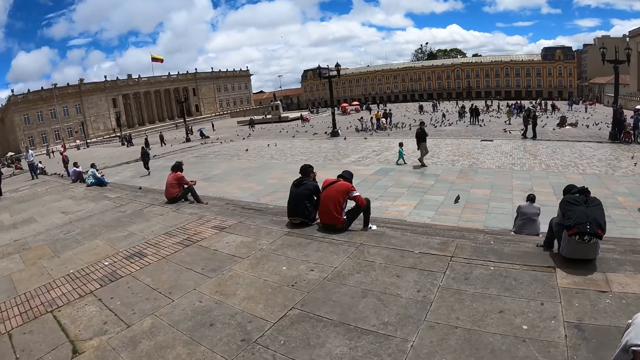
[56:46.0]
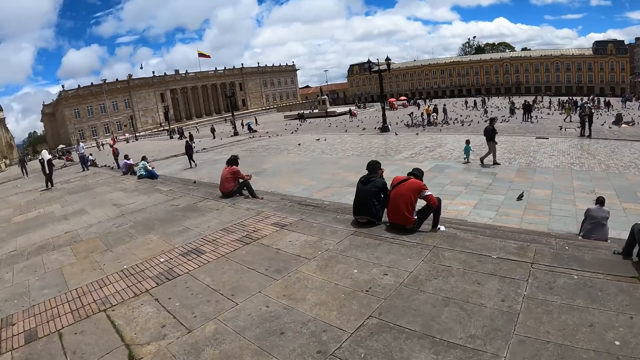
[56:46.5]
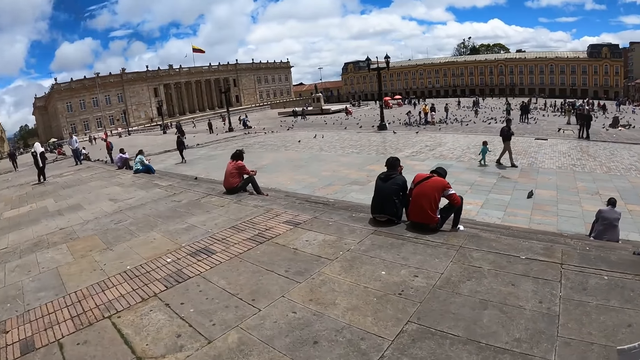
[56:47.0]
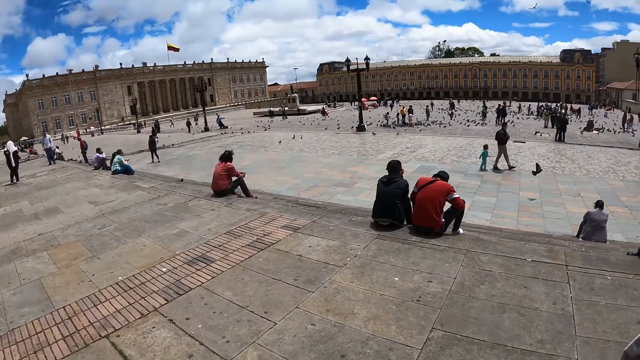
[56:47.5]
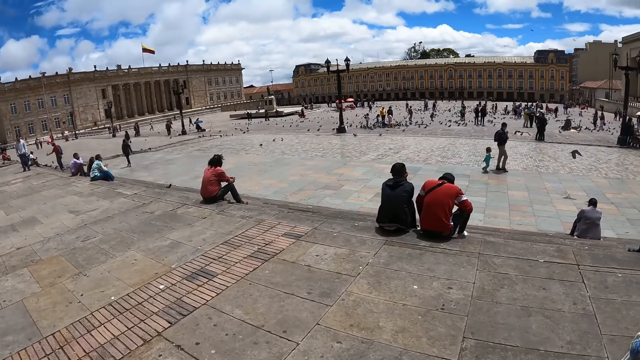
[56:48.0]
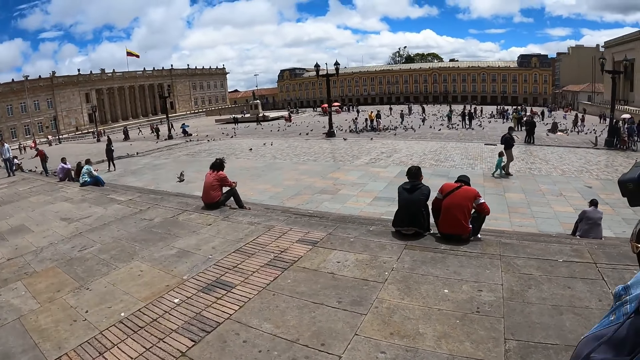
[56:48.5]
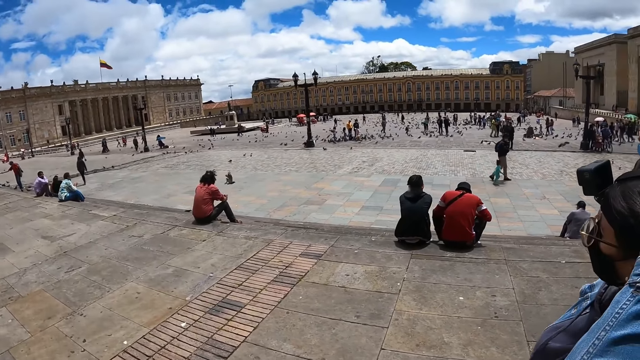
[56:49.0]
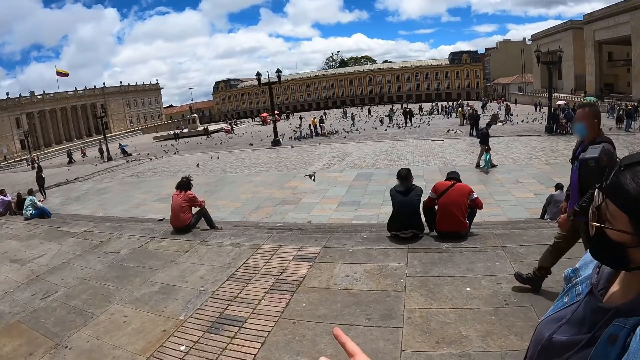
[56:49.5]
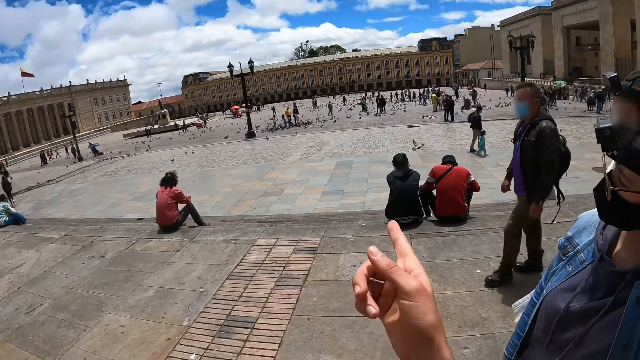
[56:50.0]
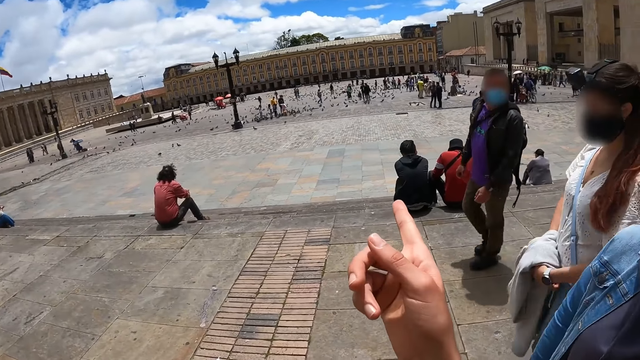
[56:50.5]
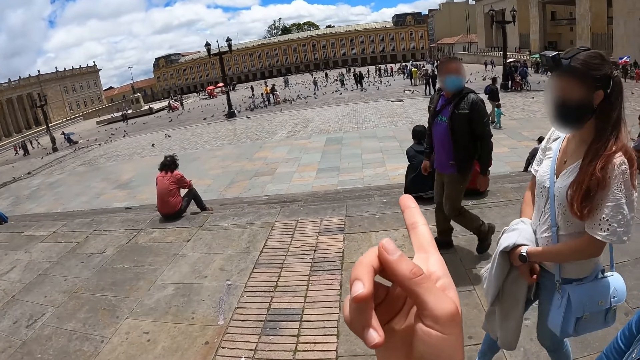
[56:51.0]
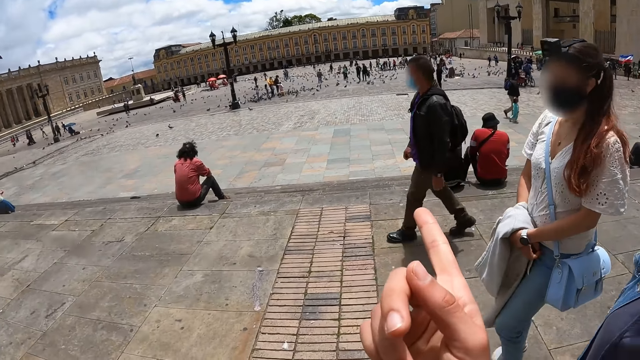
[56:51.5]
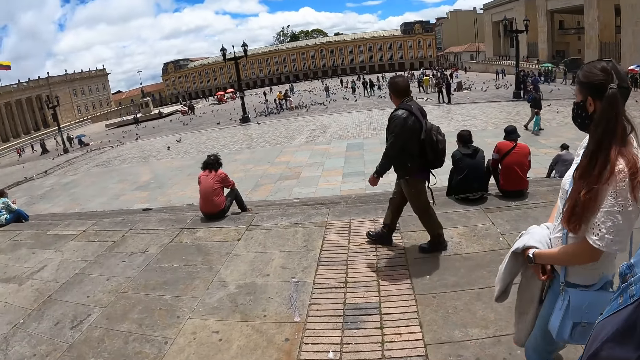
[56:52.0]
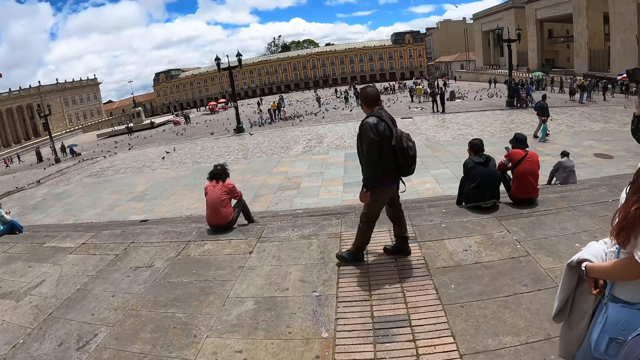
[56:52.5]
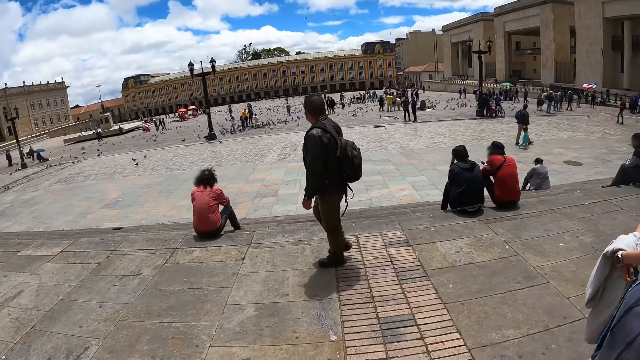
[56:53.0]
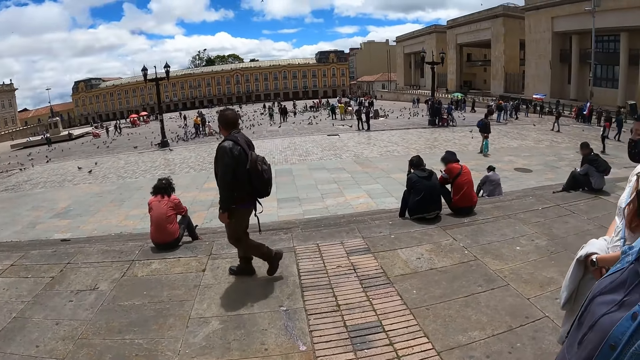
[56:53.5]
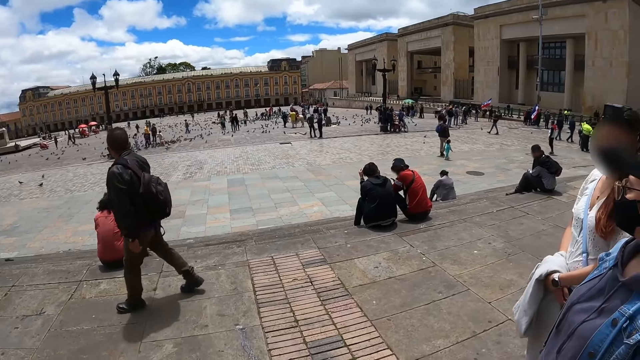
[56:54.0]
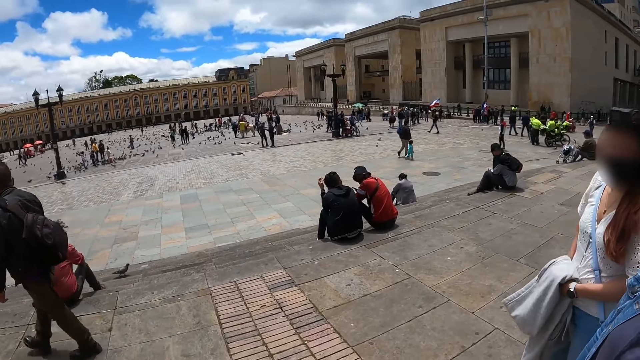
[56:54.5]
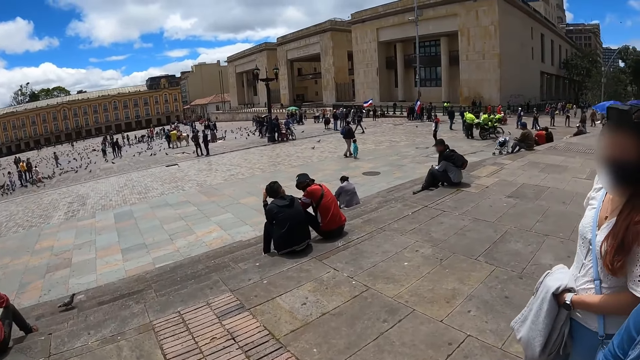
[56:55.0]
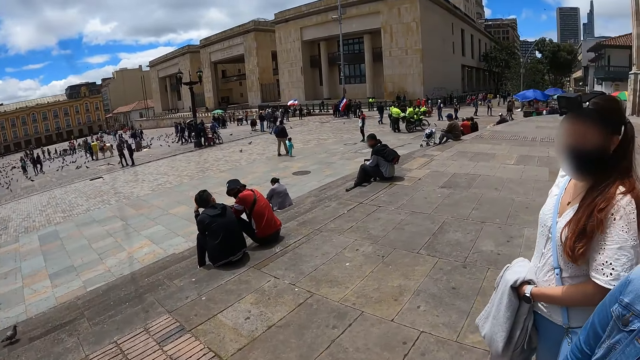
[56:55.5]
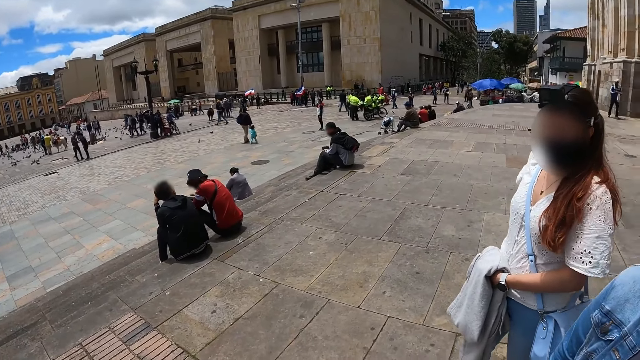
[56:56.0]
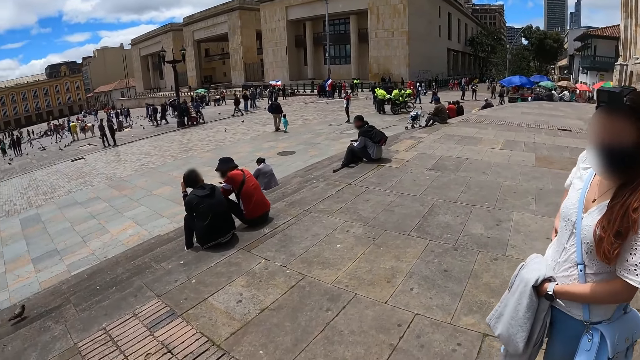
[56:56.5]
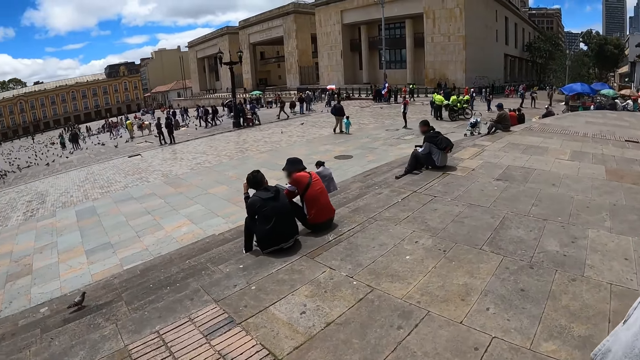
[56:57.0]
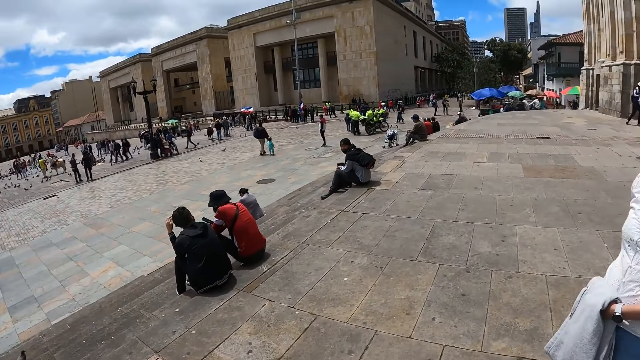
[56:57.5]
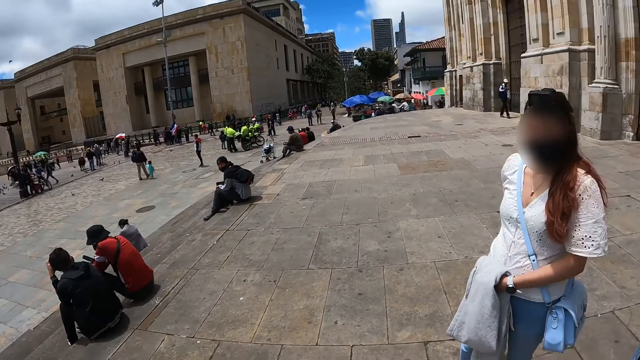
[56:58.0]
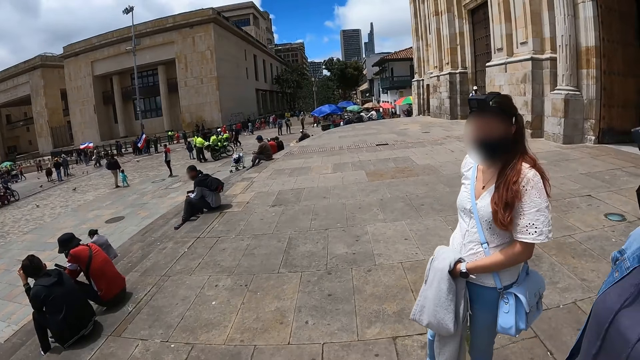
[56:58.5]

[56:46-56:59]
A person points at another person. A third person runs after a fourth person. The camera wearer points at a person. They converse with a woman and another woman. They turn right, look forward, and look right. Another person stares at the buildings.

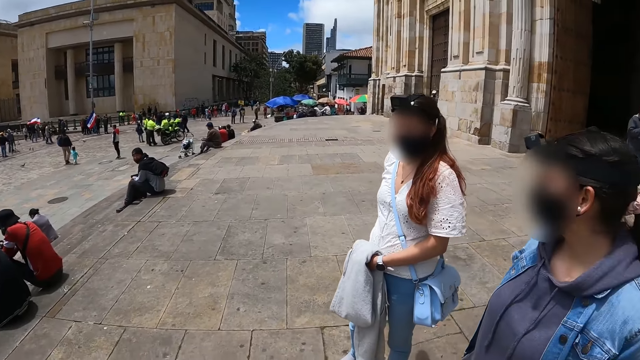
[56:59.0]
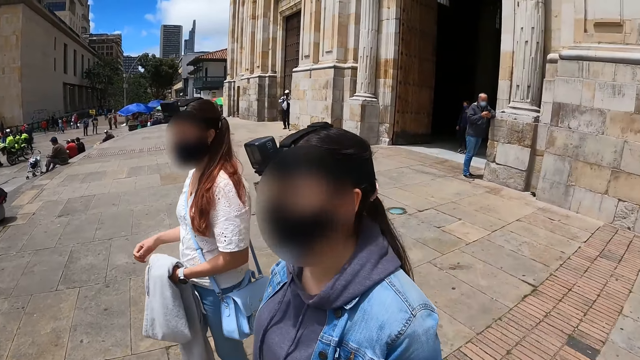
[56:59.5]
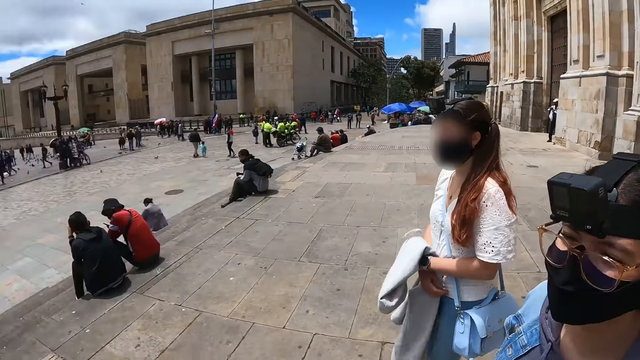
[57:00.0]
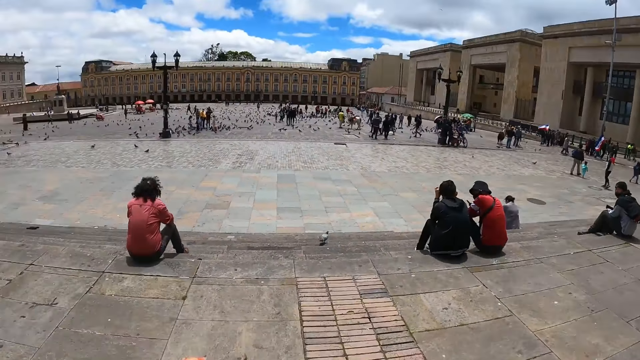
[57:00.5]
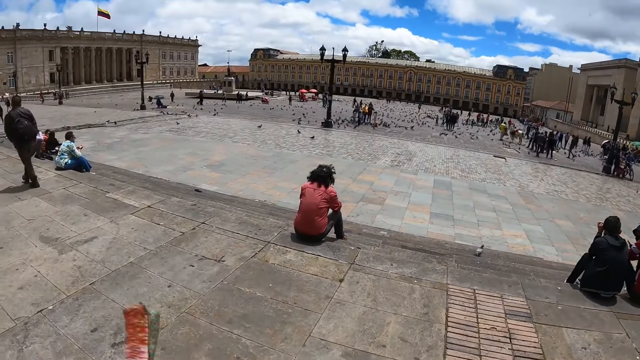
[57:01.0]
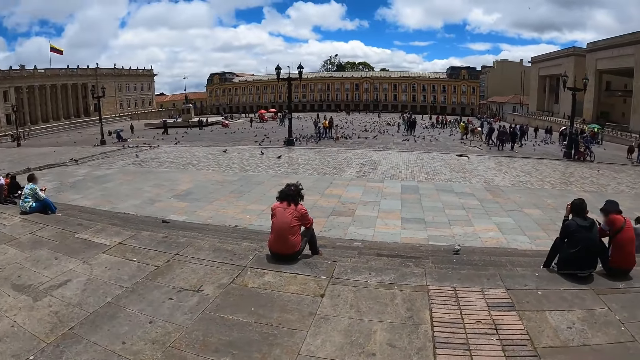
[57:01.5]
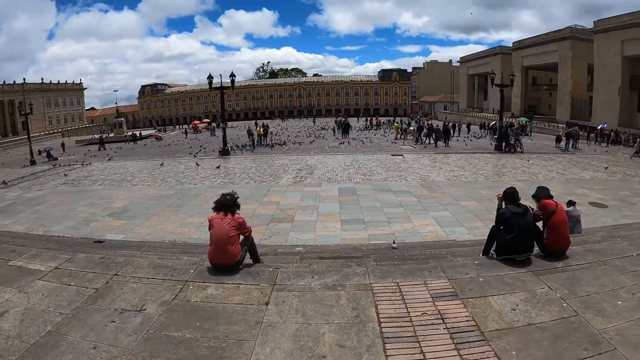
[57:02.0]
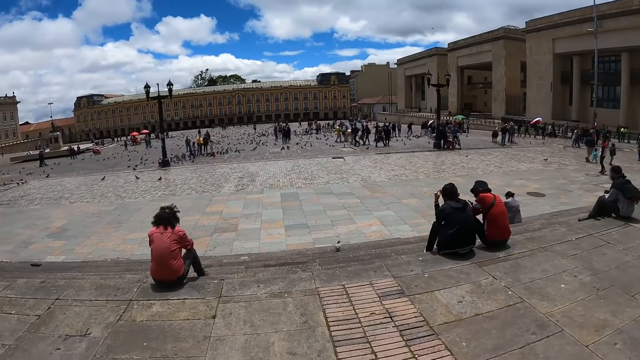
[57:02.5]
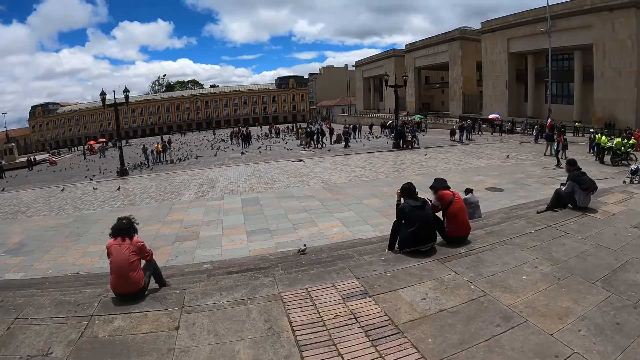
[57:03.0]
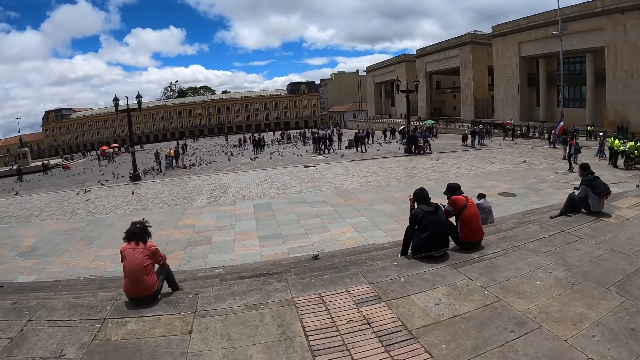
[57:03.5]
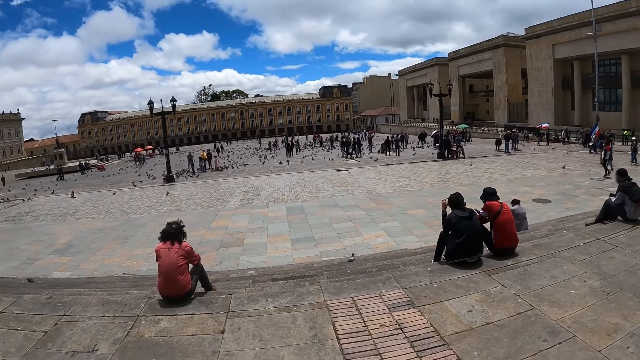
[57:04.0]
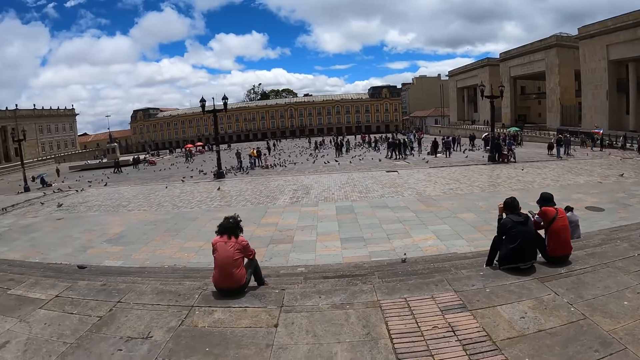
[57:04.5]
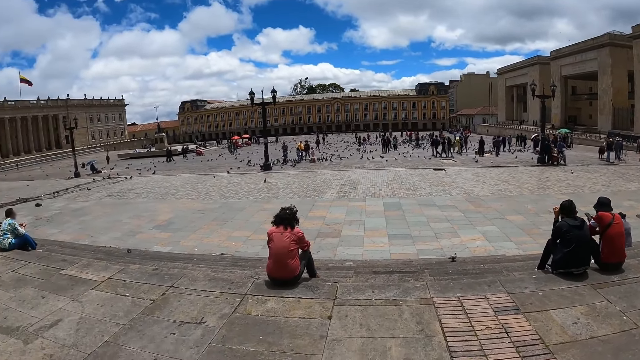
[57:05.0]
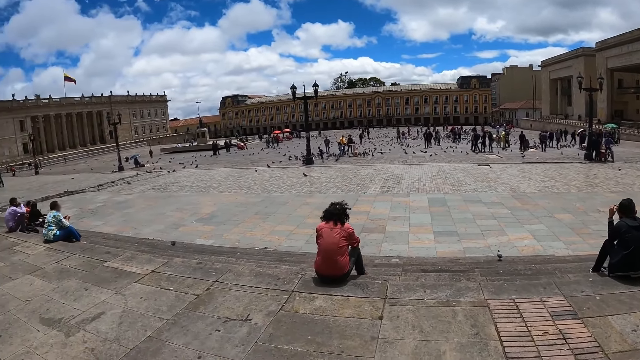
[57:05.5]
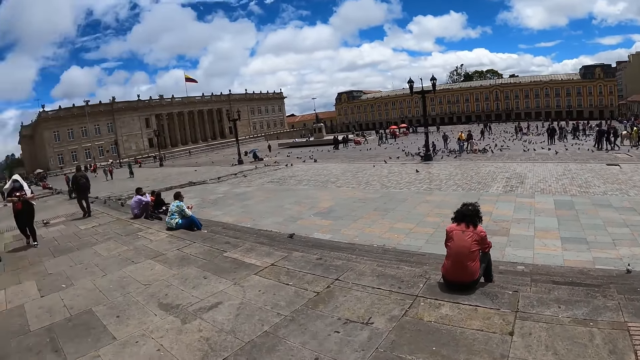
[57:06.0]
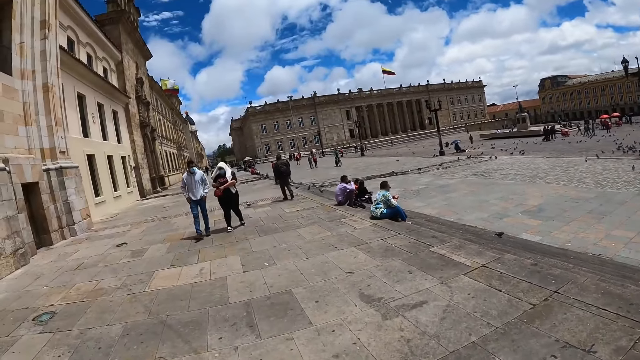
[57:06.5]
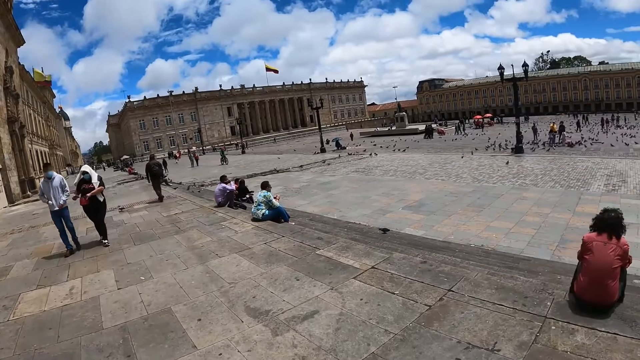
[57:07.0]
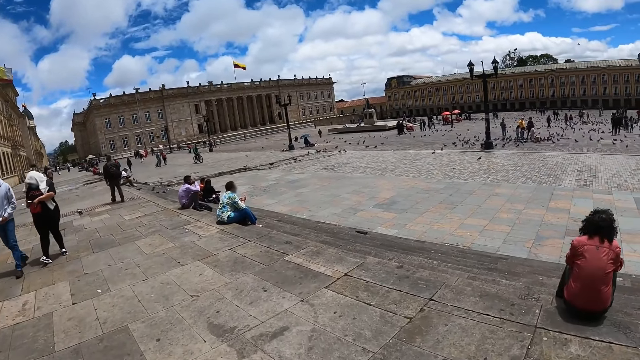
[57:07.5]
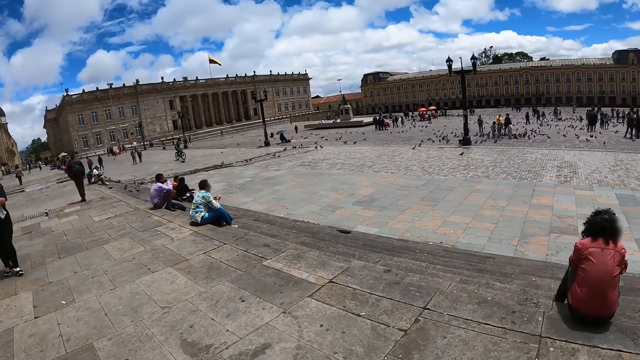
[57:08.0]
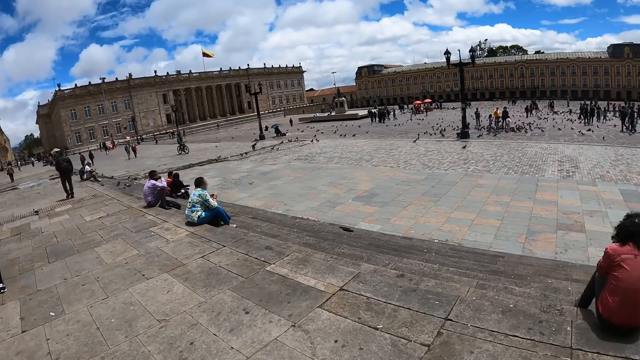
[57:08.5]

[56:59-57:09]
The camera wearer turns right. A person holds the cloth on the hand. The camera wearer turns left. They move the papers. They look forward. Another person moves the hand on the hair. The camera wearer turns left and walks forward. Another person moves the hand on the sweater. Another person moves the hand in the purse.
